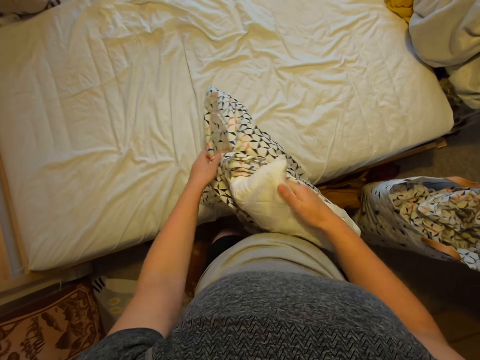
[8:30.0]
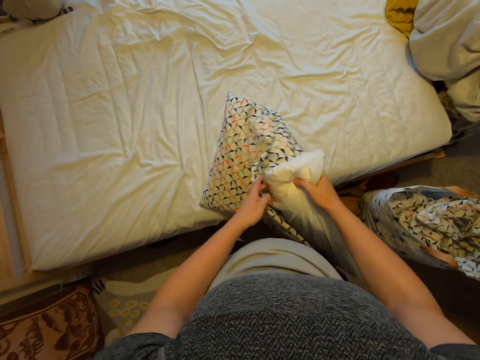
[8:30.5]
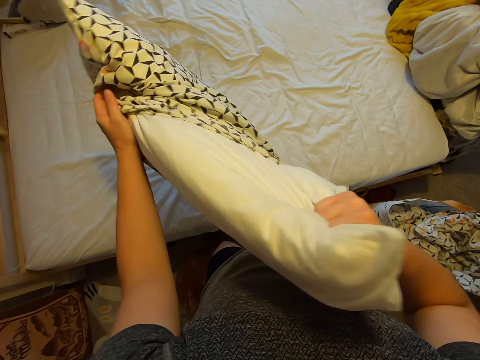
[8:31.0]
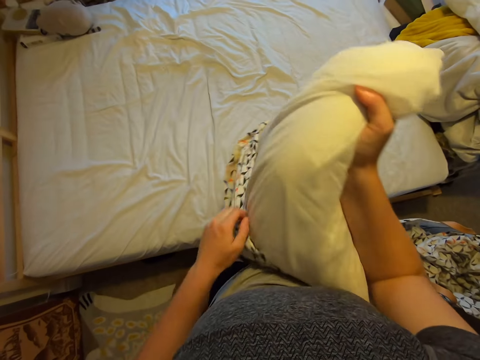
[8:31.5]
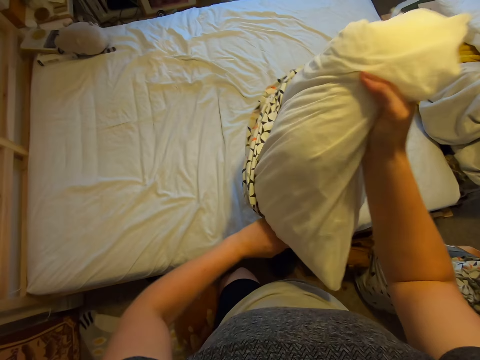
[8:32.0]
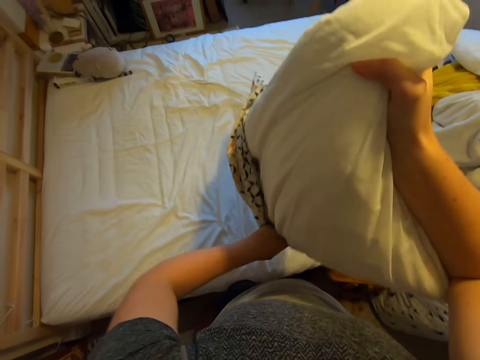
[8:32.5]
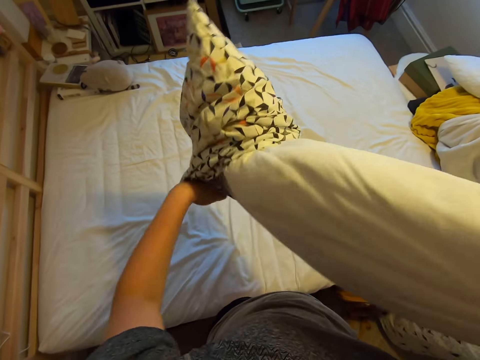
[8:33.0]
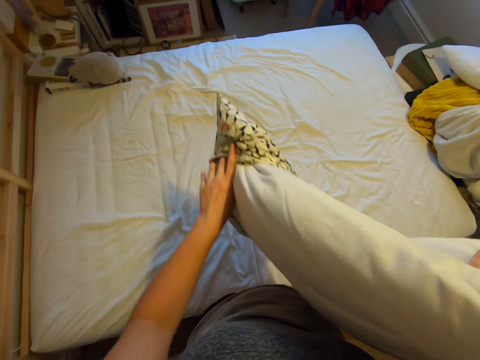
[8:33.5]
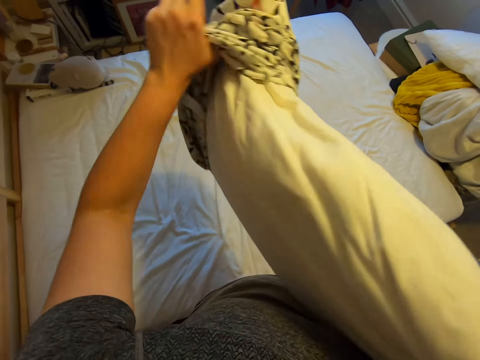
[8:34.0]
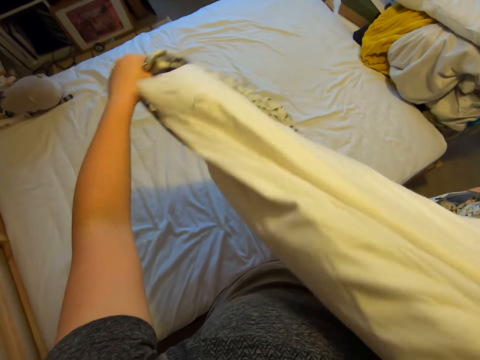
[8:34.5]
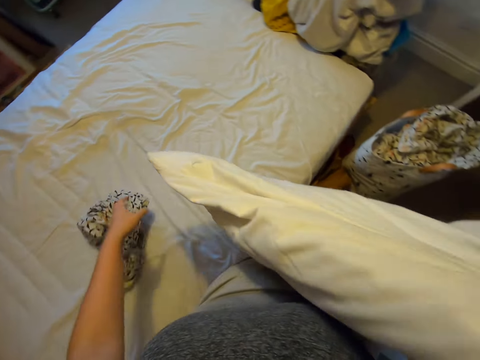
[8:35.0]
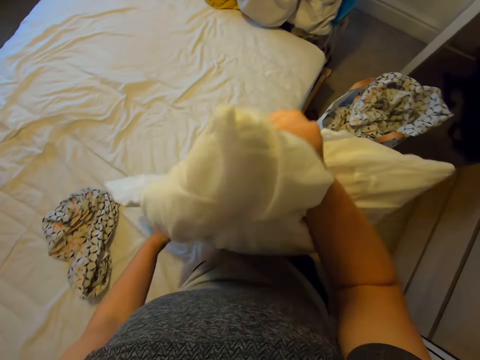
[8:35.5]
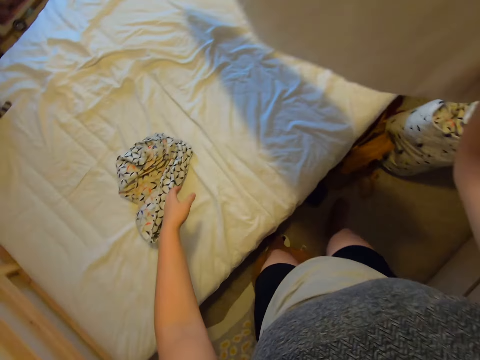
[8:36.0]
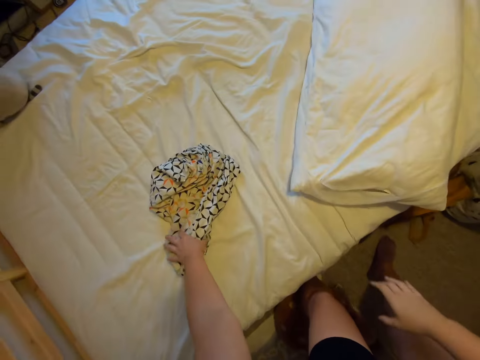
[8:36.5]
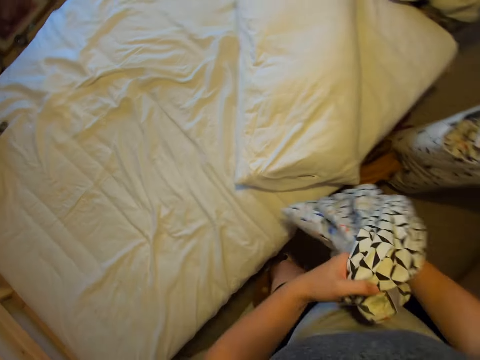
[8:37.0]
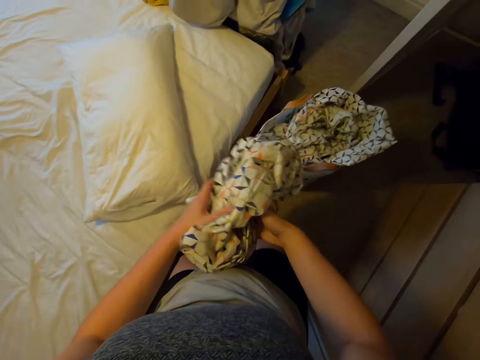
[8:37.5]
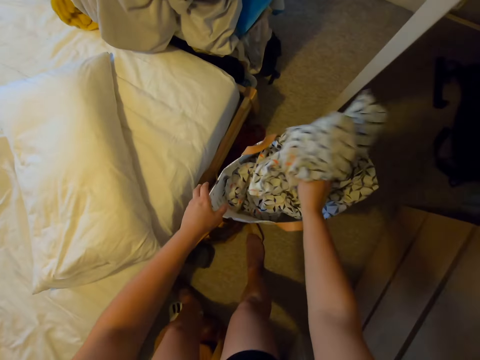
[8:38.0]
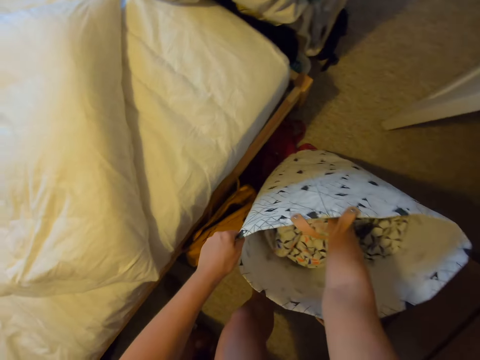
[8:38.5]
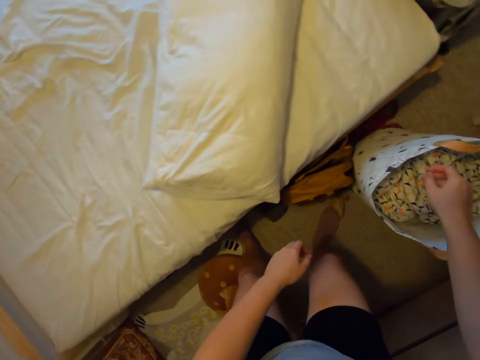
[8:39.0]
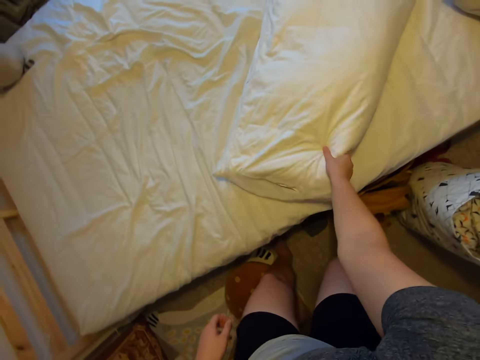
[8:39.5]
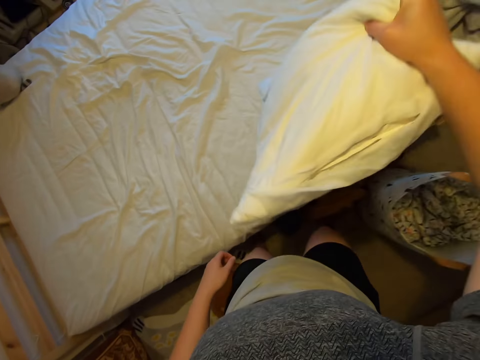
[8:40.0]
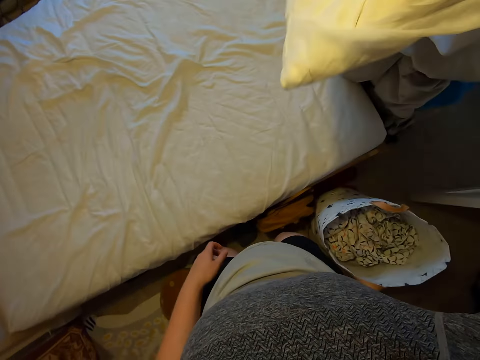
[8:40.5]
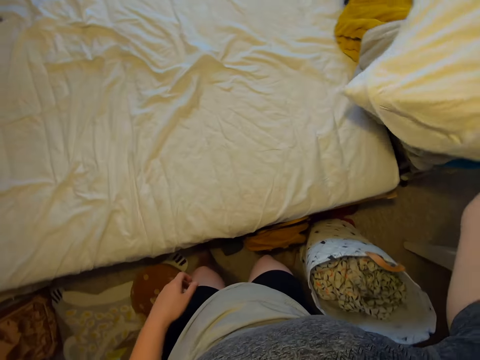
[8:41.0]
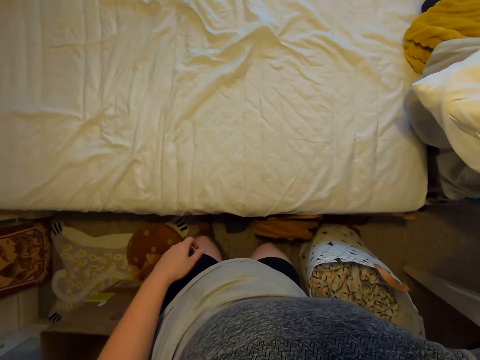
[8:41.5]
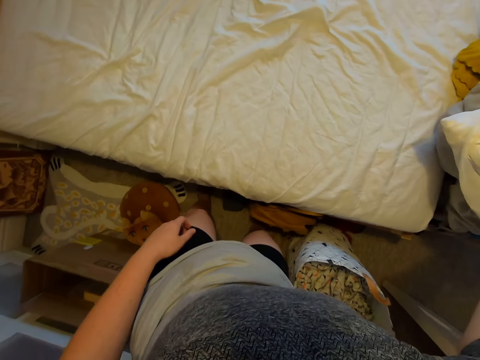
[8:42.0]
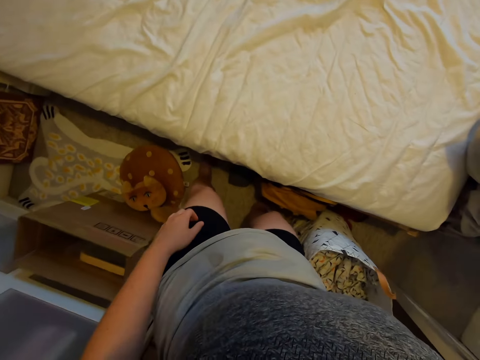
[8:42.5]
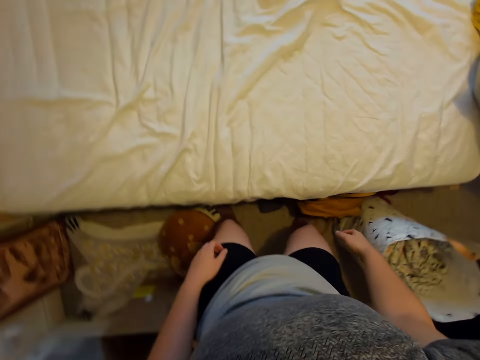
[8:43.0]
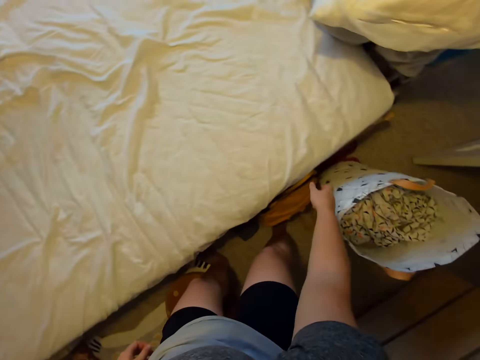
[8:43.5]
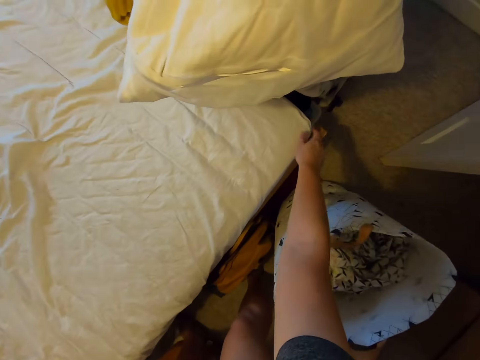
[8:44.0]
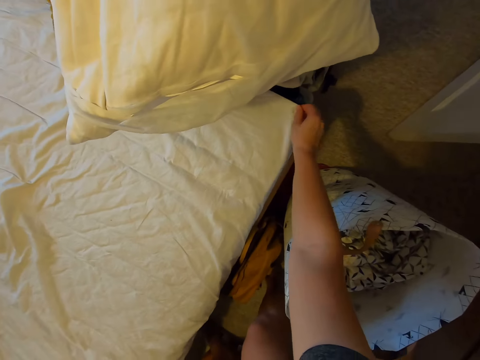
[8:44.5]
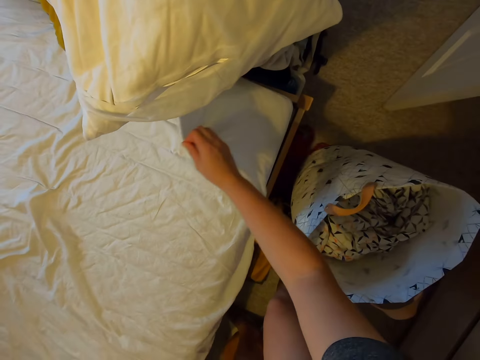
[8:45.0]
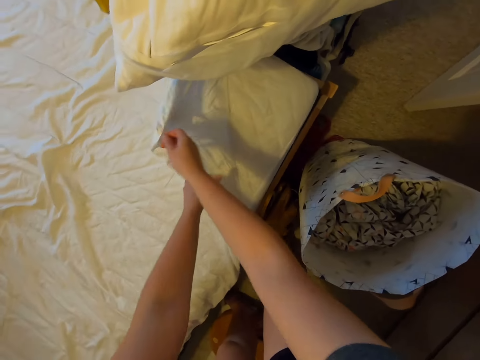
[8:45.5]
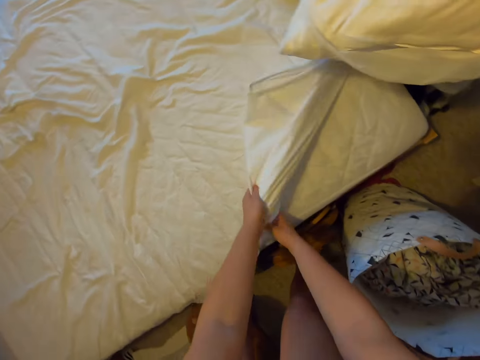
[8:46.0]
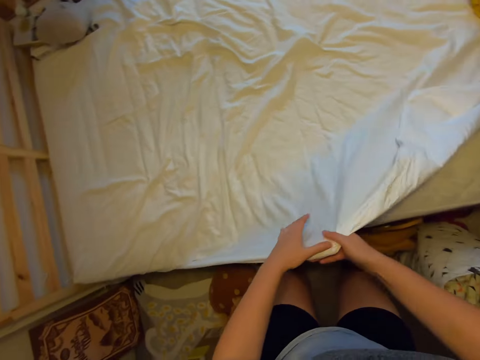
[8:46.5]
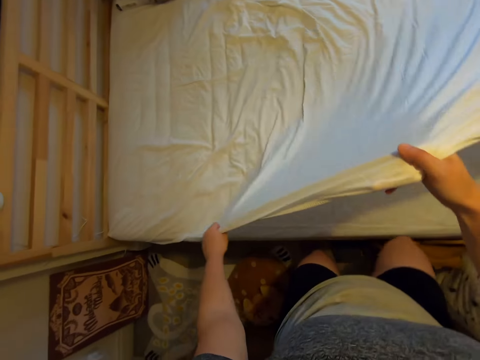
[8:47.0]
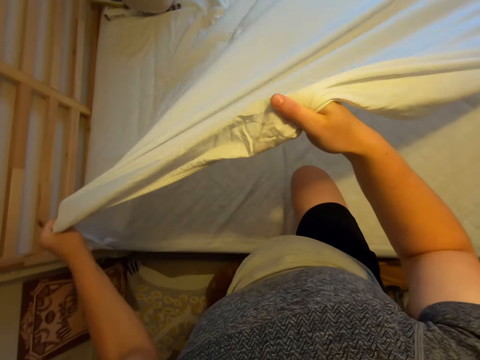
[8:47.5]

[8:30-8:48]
The camera wearer drops the pillow case on the bed. They throw a pillow on the bed. They pick up the pillow case on the bed, fold the pillow case and put the pillow case in the bag. They pick up the pillow on the bed. They pick up the pillow case. They put the pillow on top of the other. They put the pillow case down. They look around. They move around. They pull the bedsheet on the bed. They remove the bedsheet.

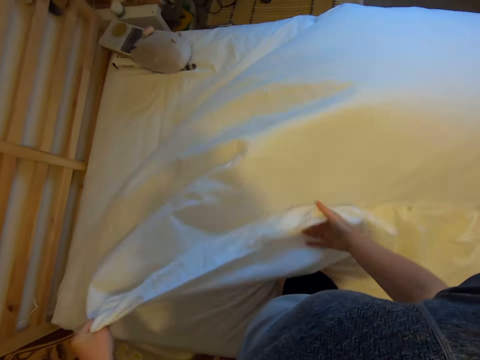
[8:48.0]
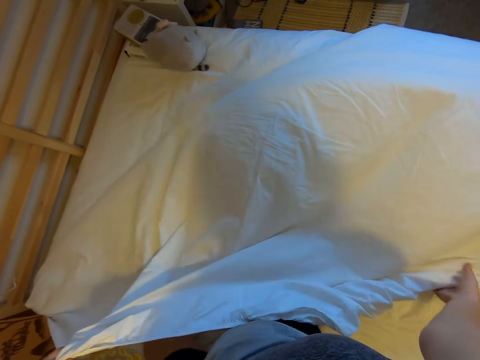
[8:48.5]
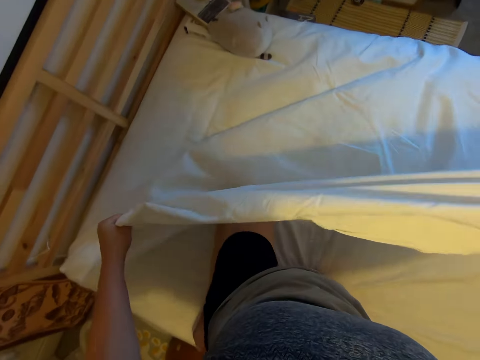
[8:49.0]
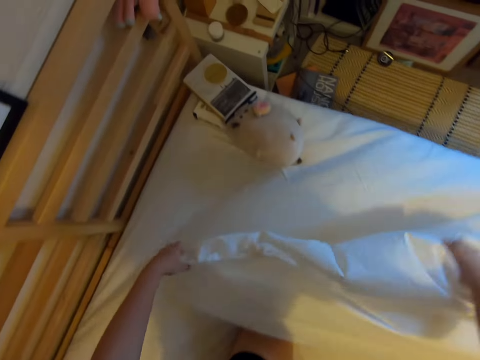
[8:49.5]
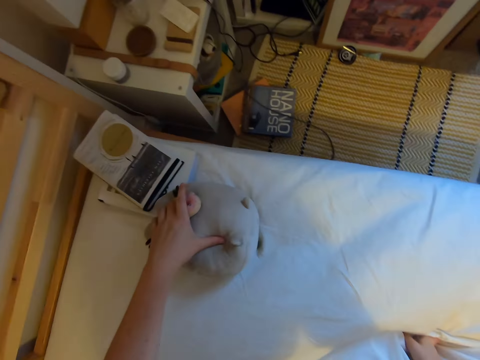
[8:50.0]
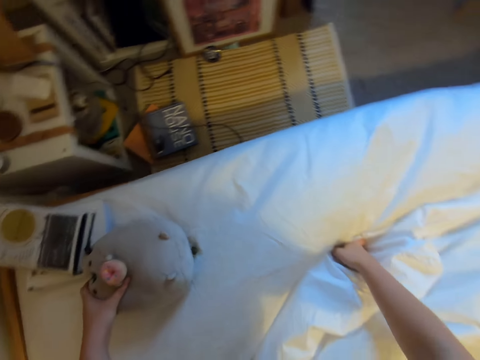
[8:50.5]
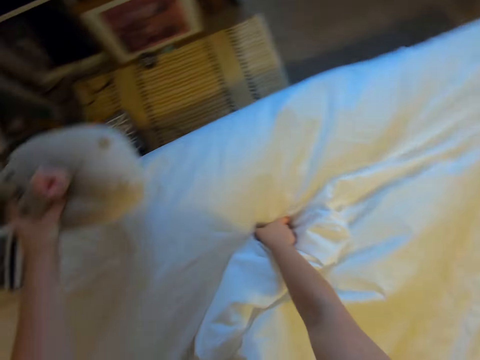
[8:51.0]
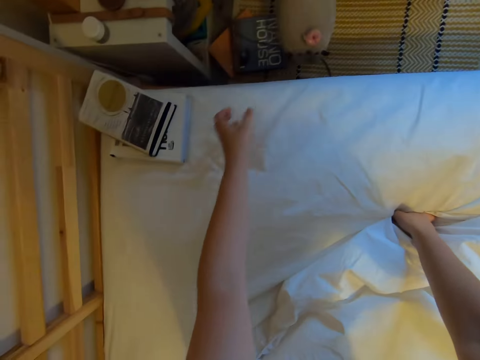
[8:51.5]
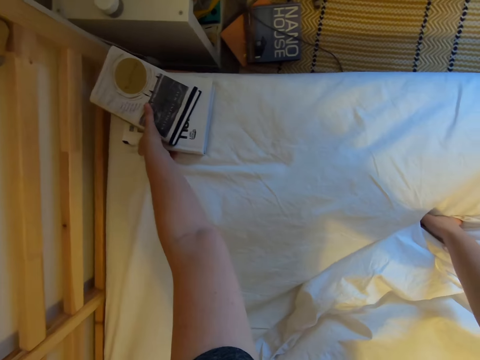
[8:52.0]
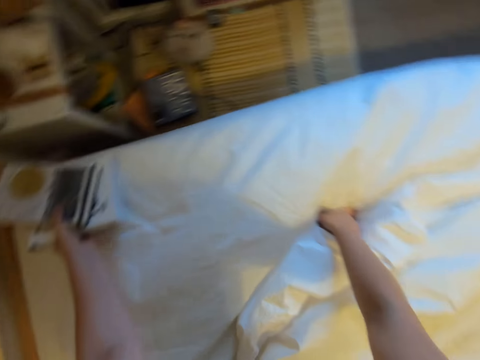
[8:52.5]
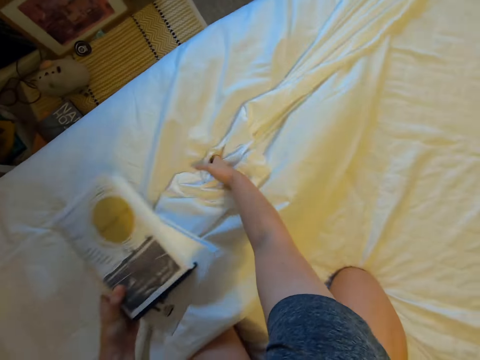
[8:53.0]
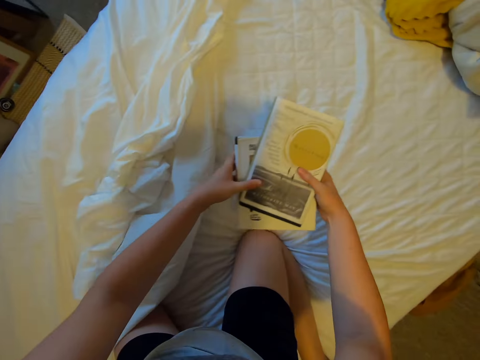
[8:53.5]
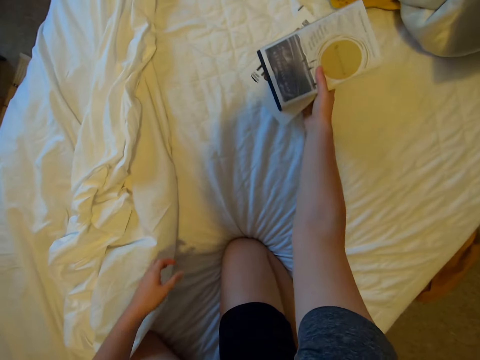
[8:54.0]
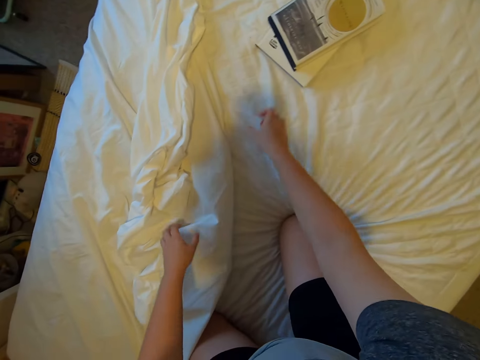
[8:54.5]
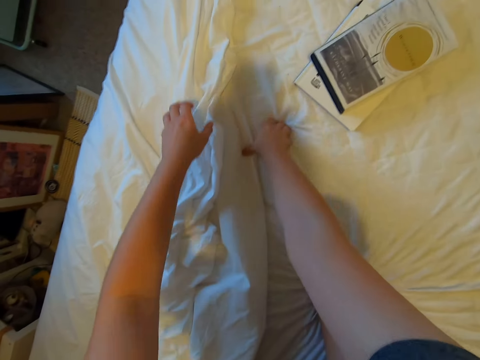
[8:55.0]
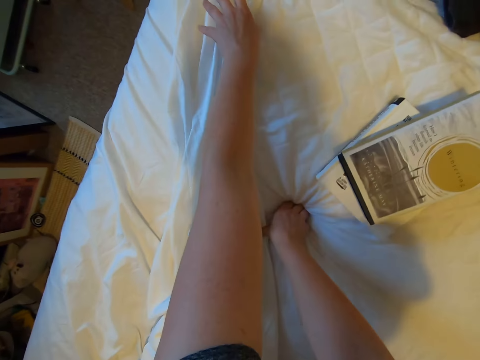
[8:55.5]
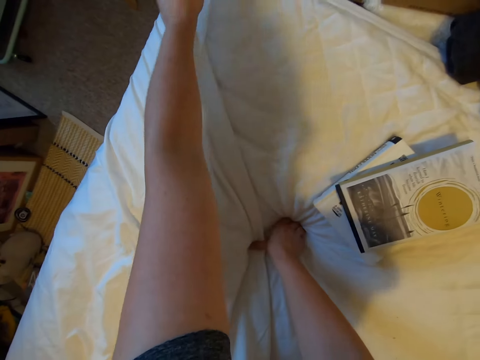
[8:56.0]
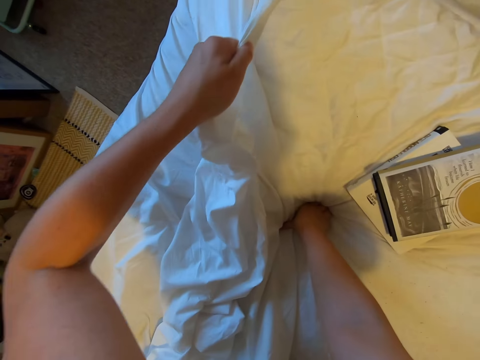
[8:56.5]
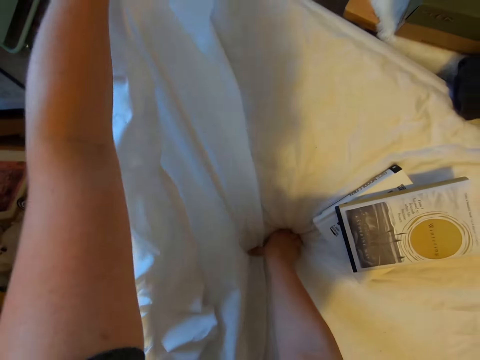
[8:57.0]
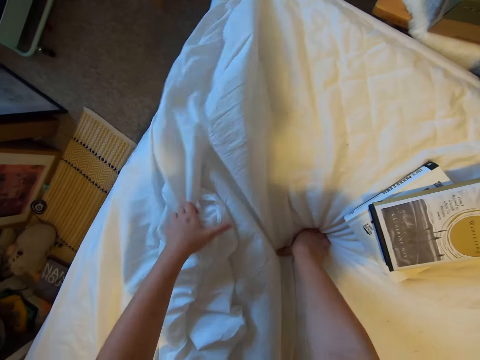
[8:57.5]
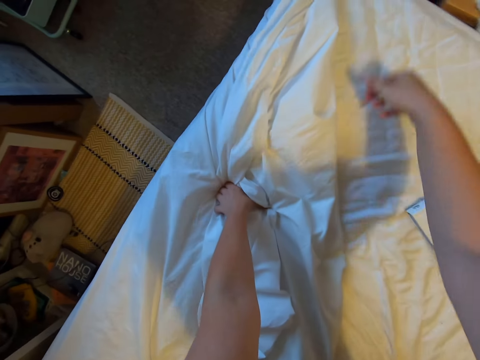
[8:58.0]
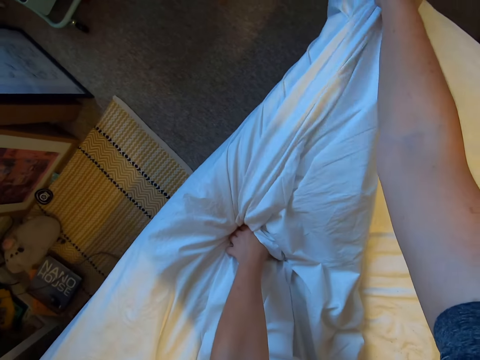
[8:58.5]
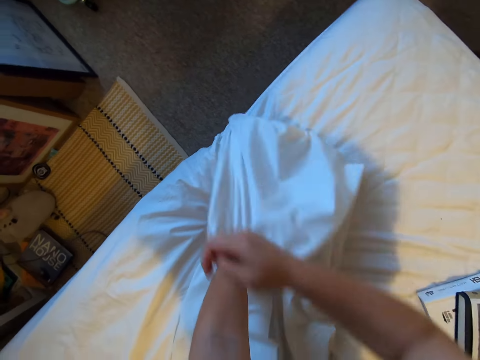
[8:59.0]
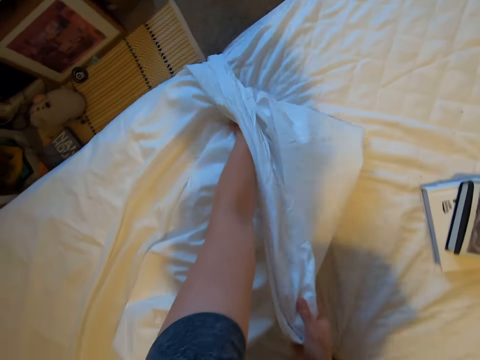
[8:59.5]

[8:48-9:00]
The camera wearer picks up a soft toy on the bed. They drop the soft toy on the floor. They pick up books on the bed. They turn around. They put the books on the bed. They move around. They remove the bedsheet. They pull the bedsheet on the bed.
